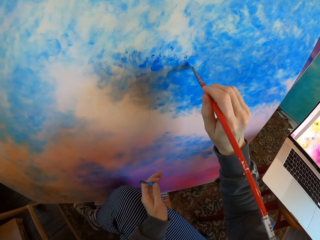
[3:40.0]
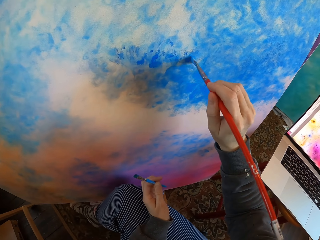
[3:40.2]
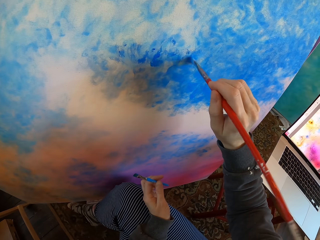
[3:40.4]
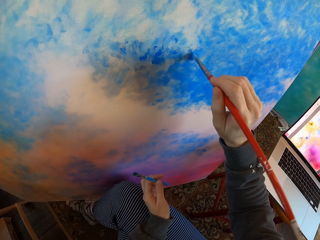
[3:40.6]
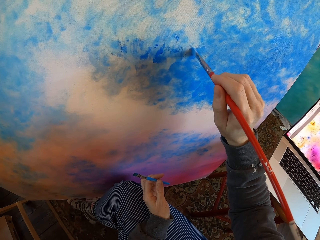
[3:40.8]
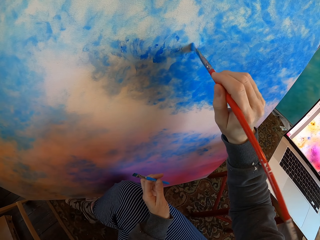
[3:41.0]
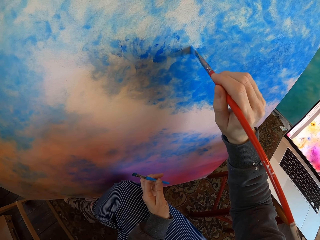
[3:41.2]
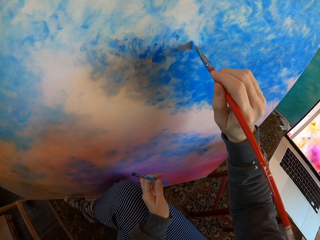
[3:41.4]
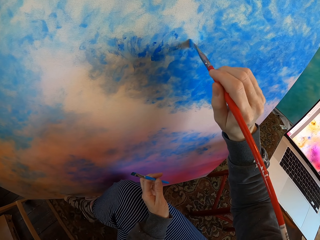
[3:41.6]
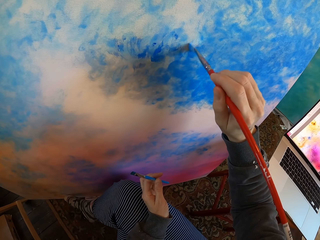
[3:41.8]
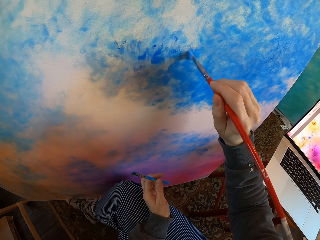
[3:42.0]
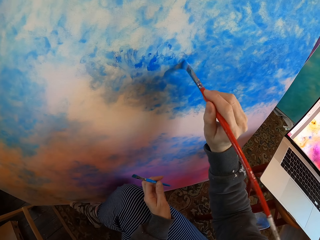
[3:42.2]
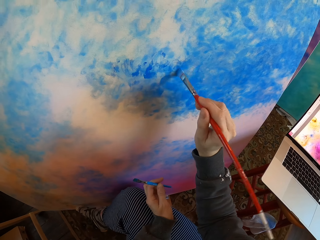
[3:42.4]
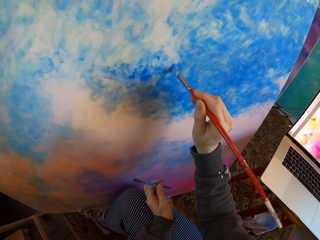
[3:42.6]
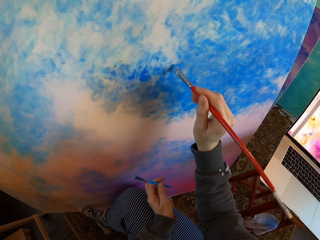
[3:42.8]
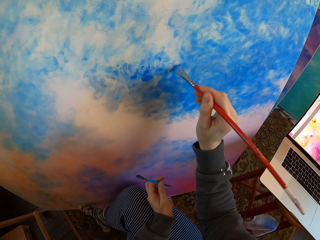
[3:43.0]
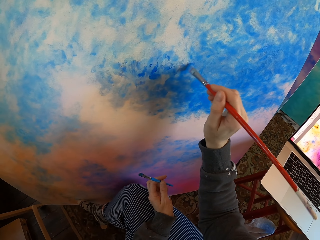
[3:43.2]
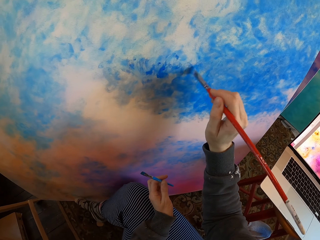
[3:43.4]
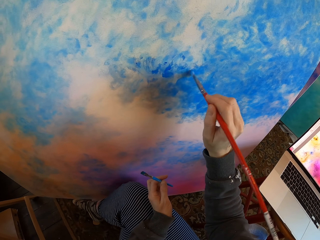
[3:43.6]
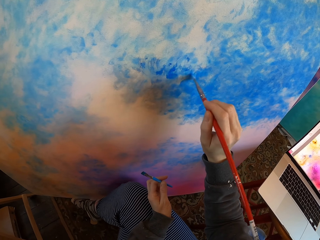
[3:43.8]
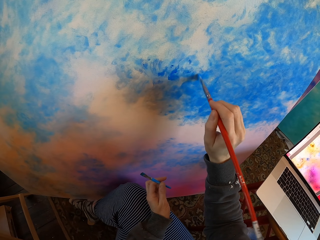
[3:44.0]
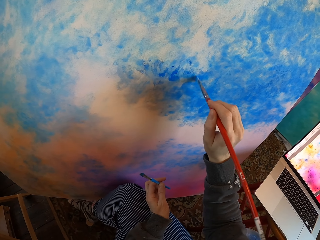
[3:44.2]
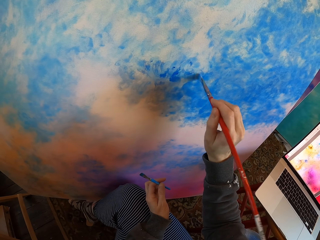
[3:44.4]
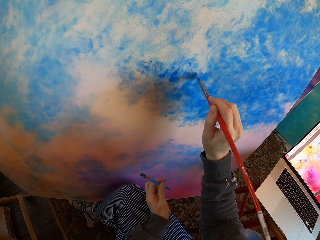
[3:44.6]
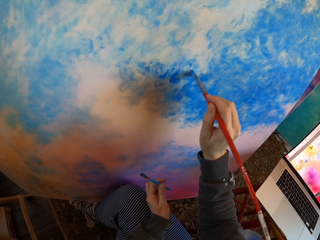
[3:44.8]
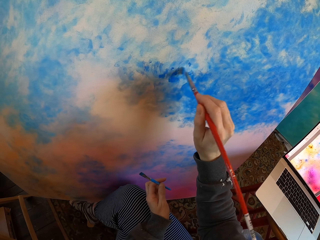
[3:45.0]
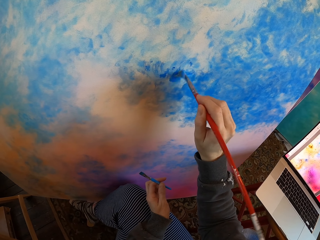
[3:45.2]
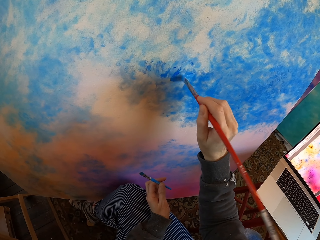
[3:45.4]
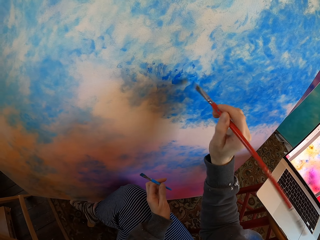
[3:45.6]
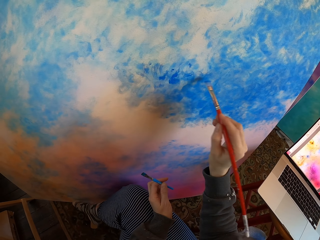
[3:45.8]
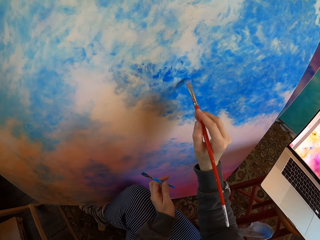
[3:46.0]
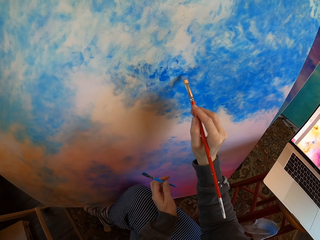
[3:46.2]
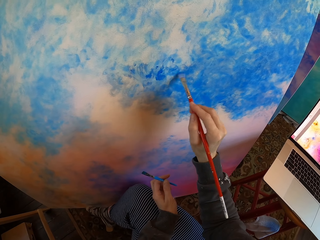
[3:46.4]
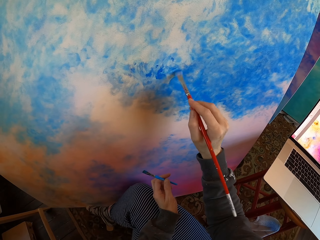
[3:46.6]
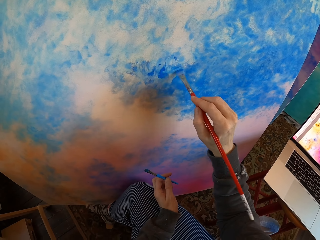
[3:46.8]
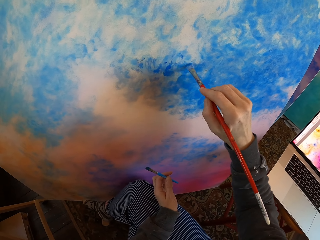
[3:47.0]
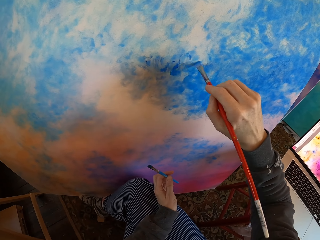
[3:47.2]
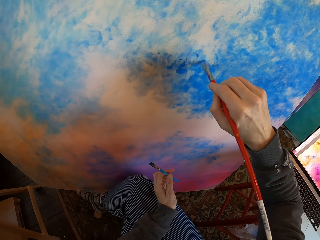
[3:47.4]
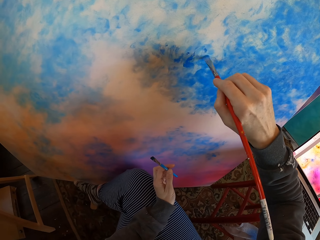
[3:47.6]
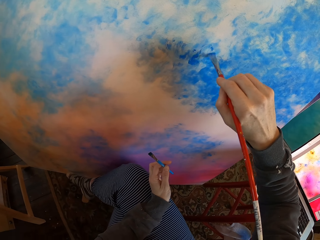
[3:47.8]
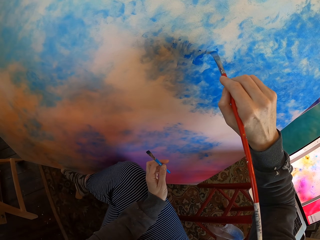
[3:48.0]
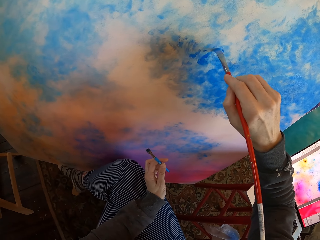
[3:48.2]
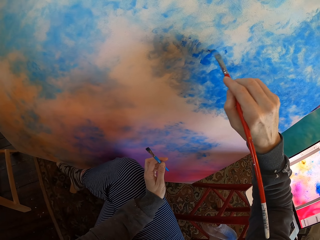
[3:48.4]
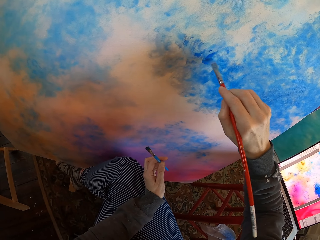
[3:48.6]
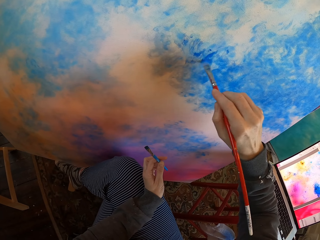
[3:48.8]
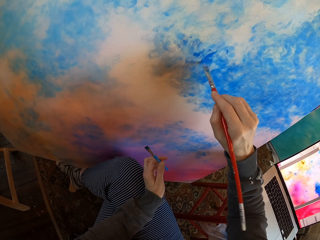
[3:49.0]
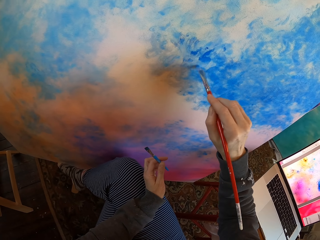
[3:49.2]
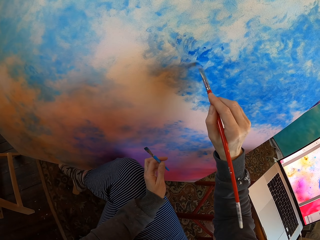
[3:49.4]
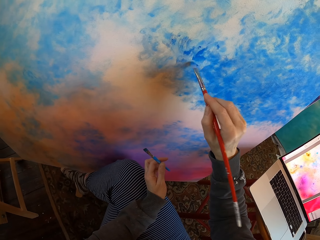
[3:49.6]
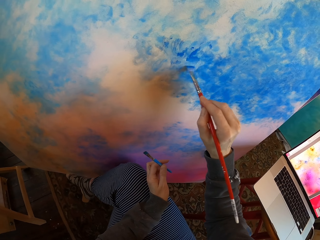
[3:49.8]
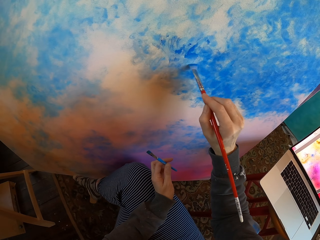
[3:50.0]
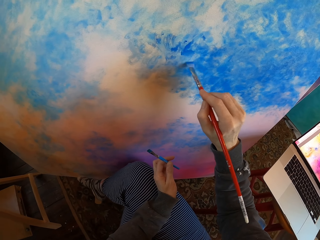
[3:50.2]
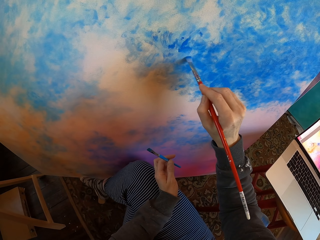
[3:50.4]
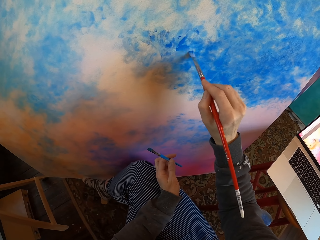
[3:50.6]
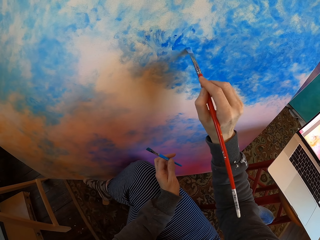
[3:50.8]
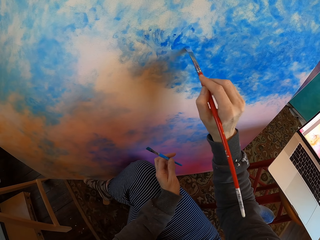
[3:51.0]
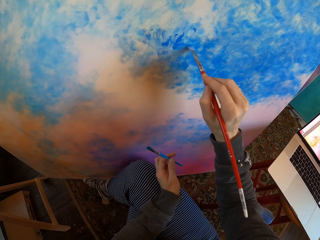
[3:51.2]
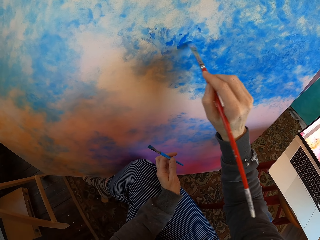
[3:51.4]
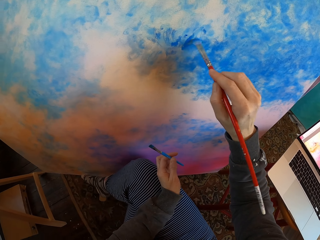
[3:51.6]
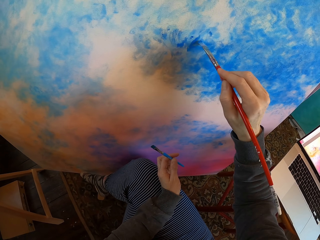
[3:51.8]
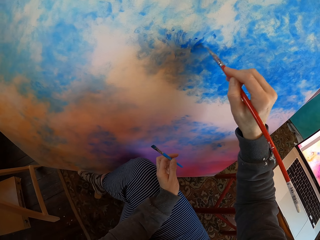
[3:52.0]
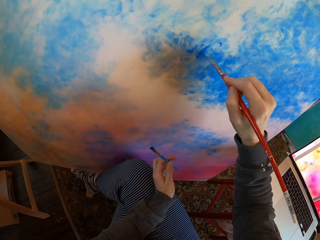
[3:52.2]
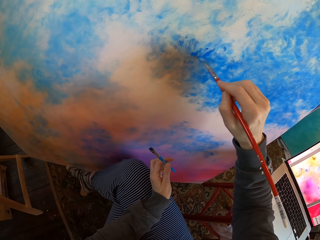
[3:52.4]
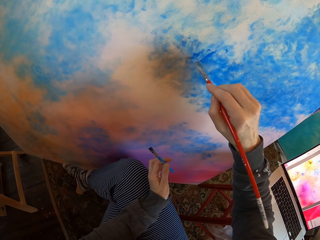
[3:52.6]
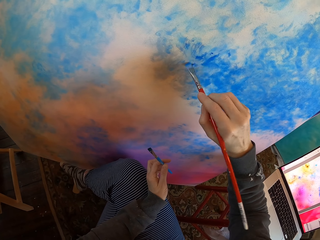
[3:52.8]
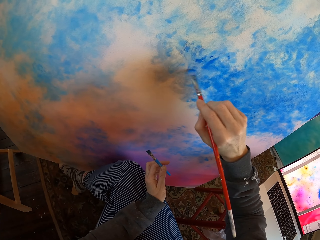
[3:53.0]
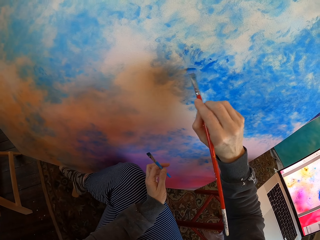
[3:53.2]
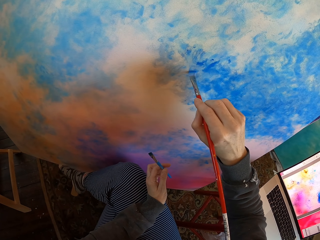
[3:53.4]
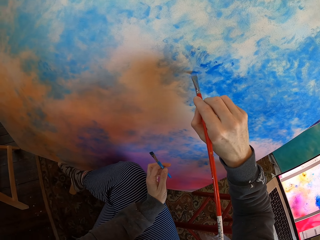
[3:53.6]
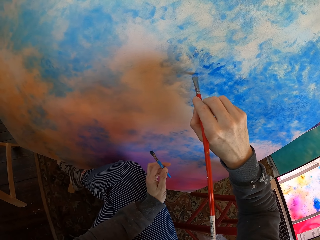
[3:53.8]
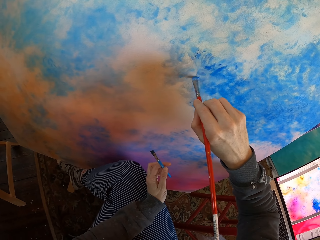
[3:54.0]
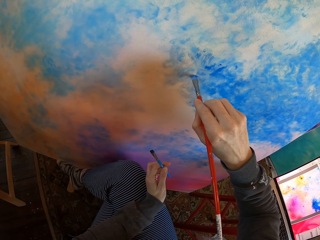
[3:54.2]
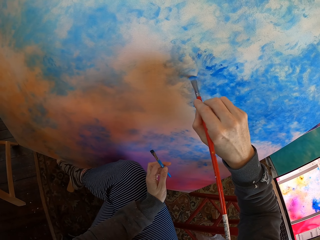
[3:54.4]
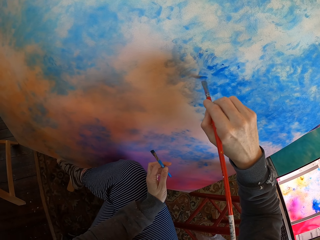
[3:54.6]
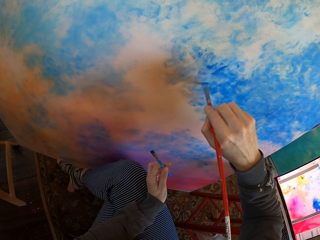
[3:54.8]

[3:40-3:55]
The camera wearer paints the manila paper or board on the floor with a paint brush or drawing color brush. They turn to the side and color the board with the drawing color brush. They turn to the side and color the board with the drawing color brush.

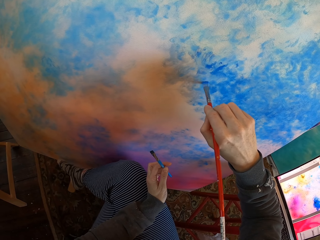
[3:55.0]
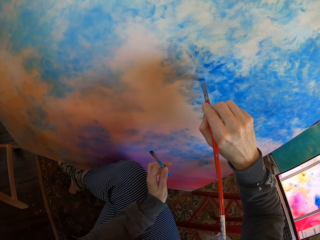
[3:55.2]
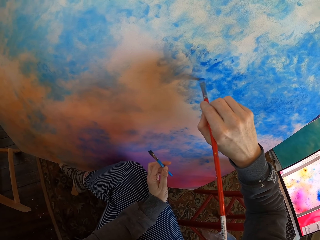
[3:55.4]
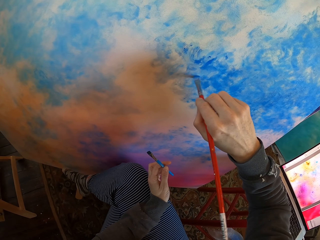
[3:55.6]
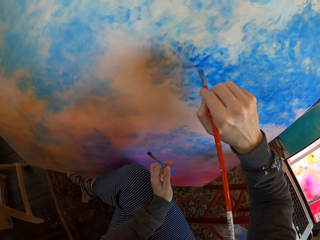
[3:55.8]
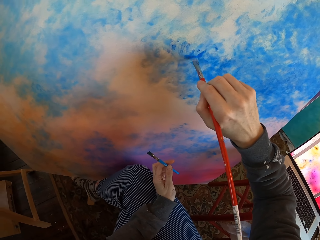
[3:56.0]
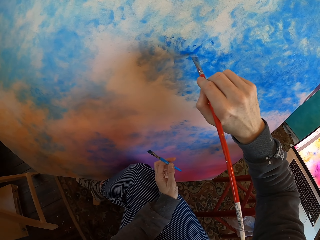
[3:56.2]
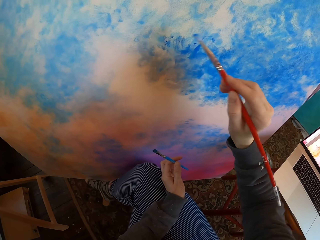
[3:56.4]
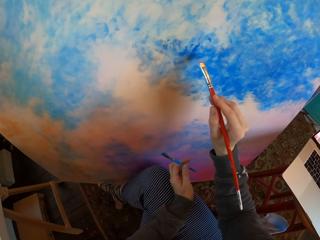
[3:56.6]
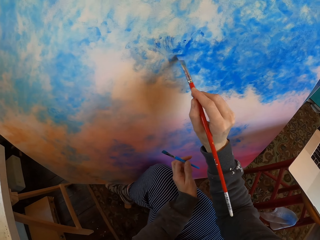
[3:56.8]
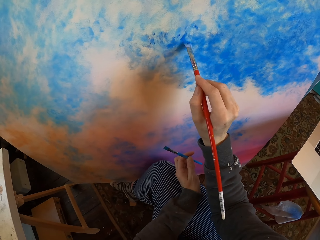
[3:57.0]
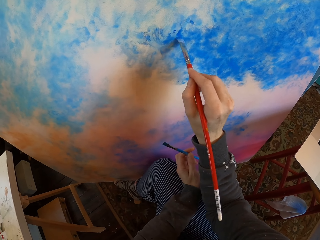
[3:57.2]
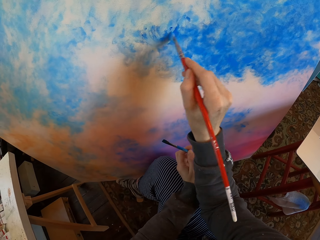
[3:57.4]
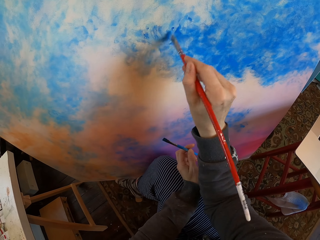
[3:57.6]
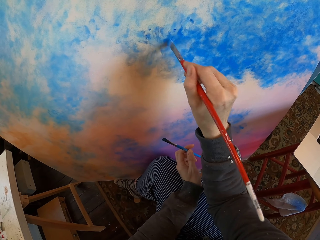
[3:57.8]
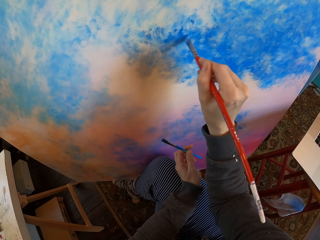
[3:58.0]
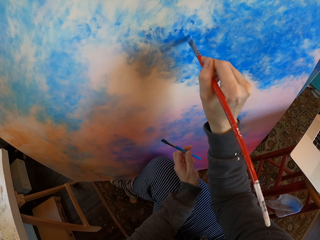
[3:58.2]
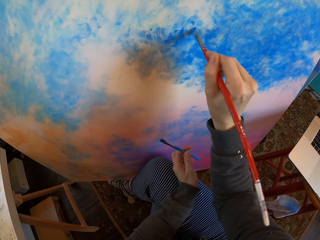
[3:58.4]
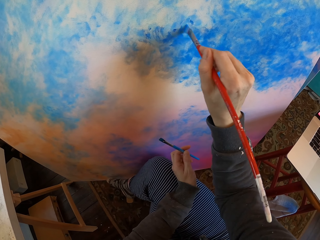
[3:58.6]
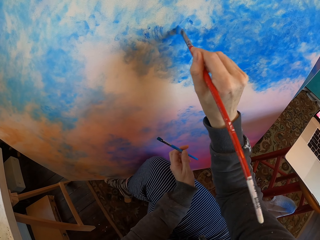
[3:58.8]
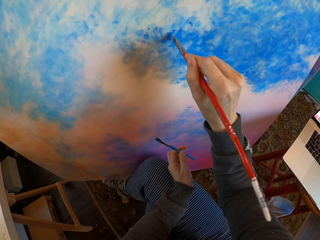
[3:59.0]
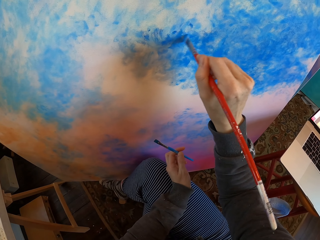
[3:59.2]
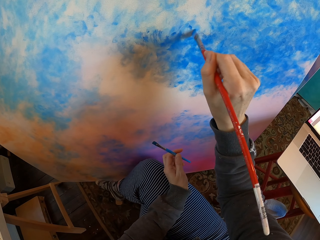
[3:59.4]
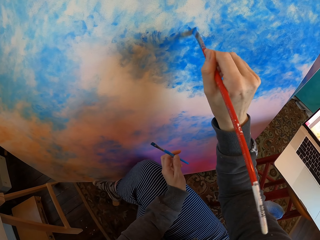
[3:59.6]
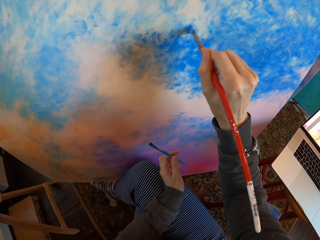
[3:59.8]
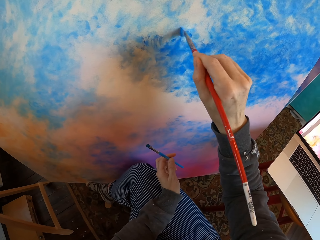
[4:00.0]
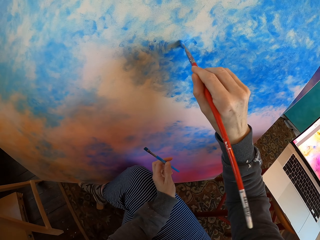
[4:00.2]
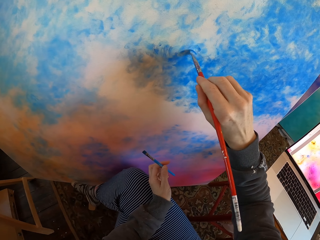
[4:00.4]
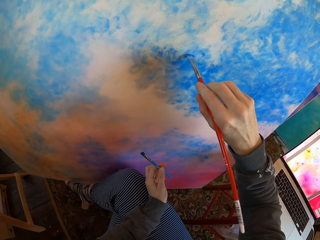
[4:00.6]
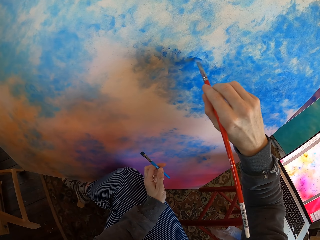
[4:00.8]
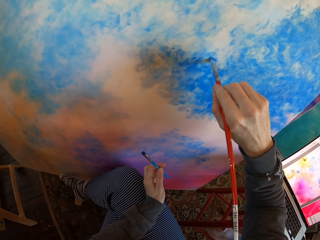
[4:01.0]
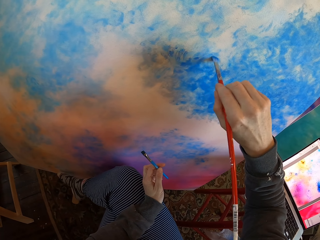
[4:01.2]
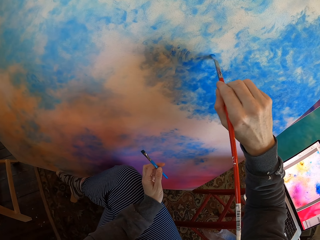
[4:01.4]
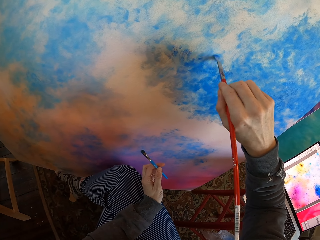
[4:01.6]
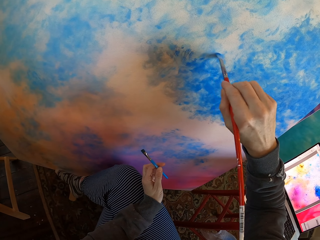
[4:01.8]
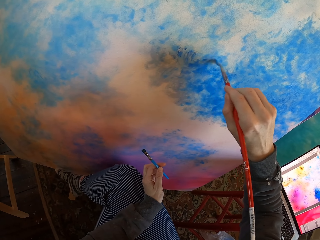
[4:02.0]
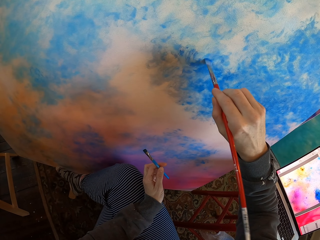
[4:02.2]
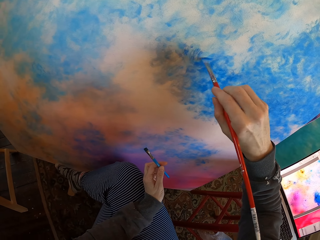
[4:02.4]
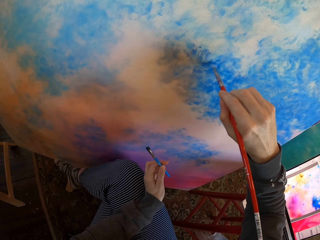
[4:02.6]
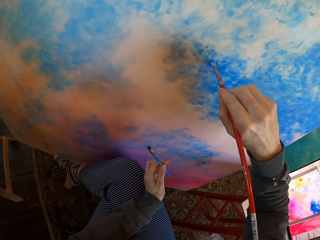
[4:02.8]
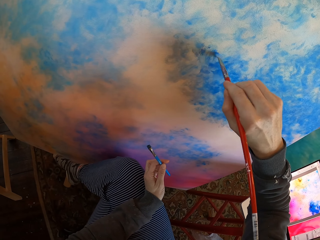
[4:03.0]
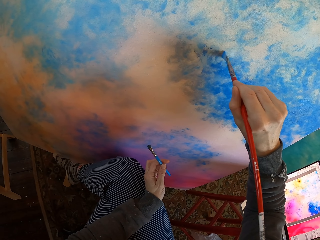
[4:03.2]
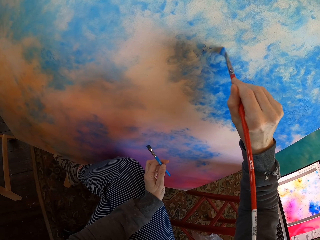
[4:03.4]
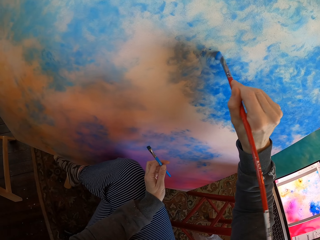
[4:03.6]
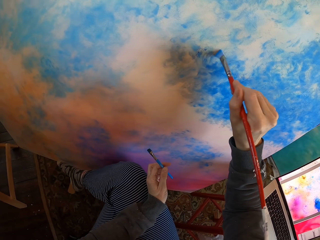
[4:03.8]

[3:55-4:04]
The camera wearer turns to the side. They color a board with a drawing color brush. They turn to the side and color the board with the drawing color brush.
